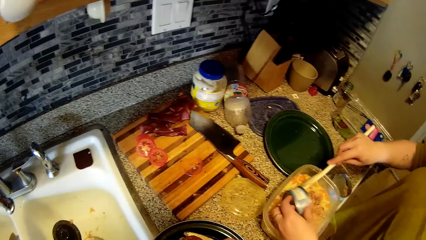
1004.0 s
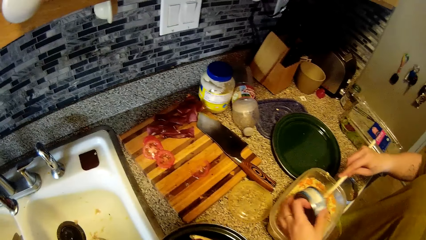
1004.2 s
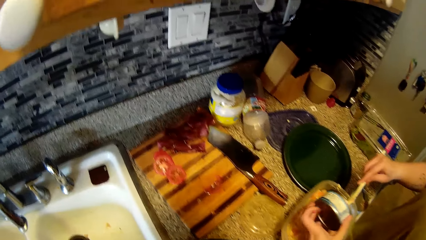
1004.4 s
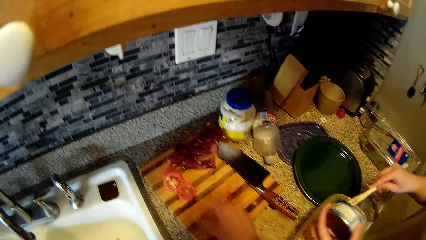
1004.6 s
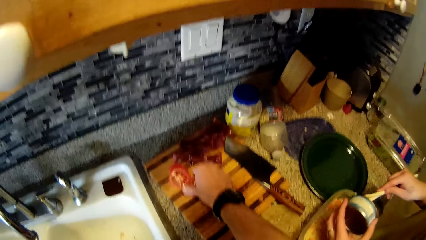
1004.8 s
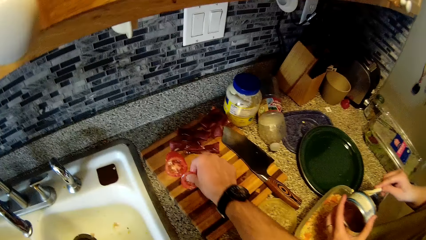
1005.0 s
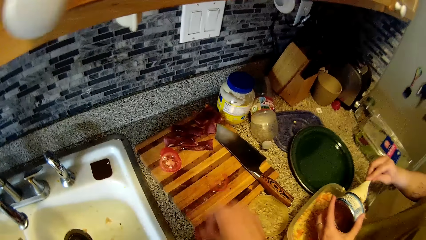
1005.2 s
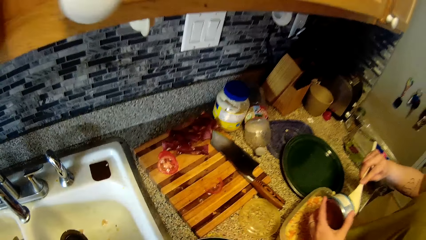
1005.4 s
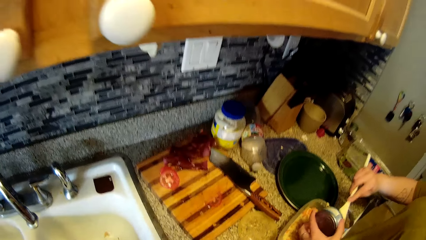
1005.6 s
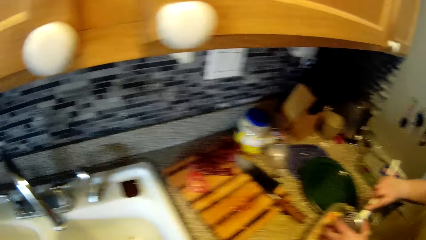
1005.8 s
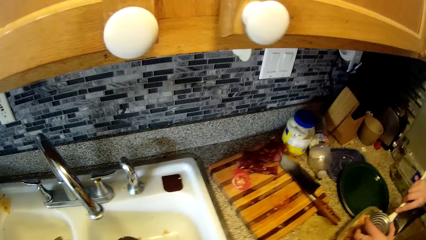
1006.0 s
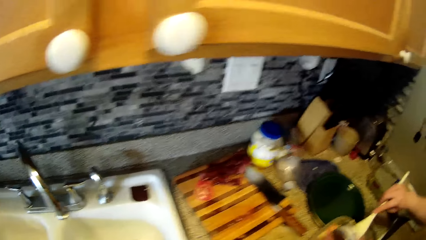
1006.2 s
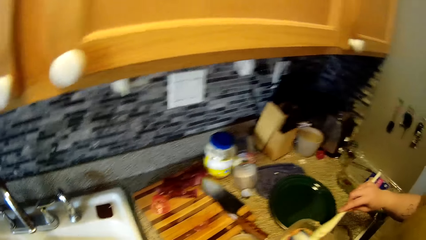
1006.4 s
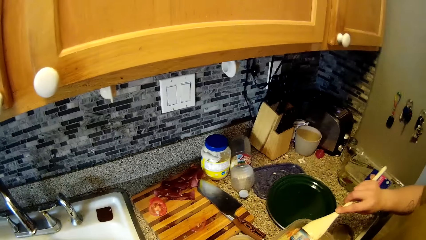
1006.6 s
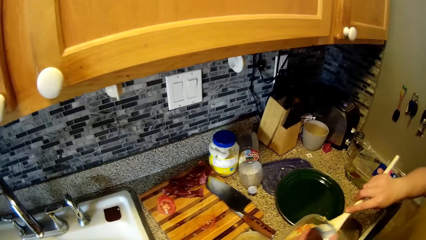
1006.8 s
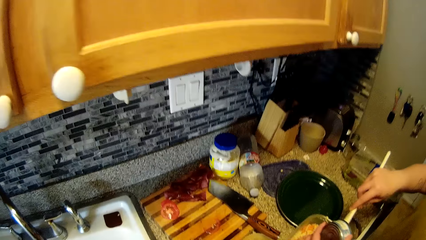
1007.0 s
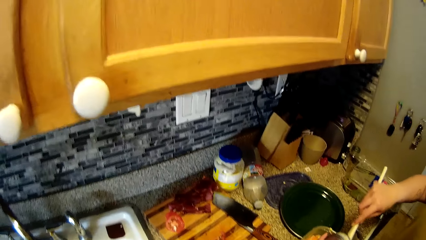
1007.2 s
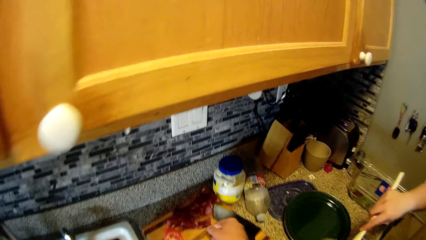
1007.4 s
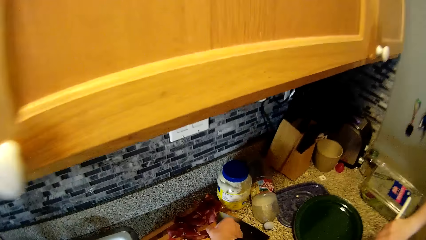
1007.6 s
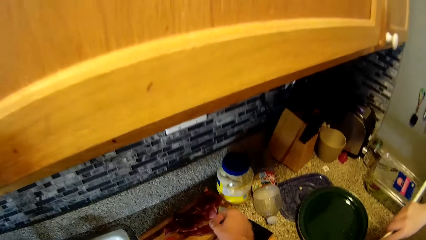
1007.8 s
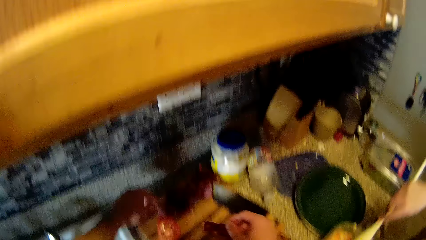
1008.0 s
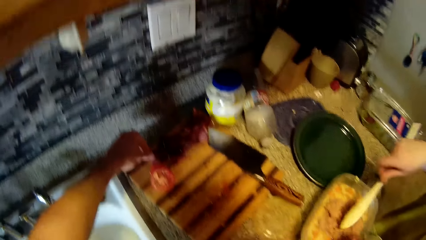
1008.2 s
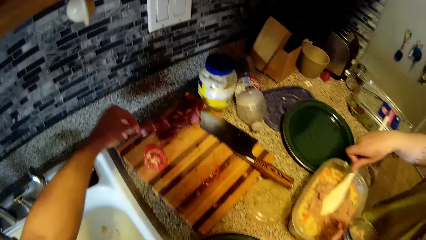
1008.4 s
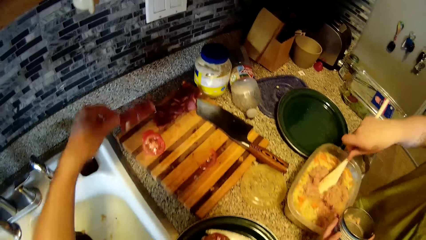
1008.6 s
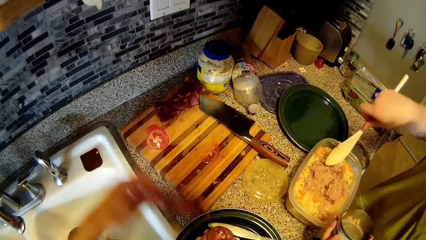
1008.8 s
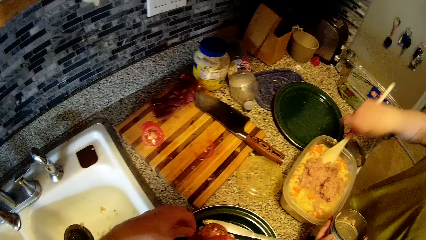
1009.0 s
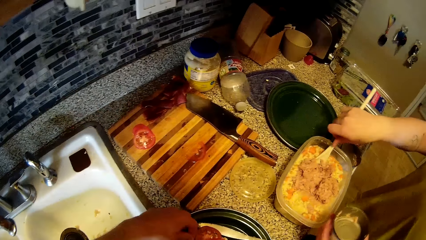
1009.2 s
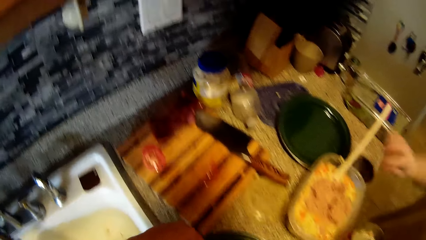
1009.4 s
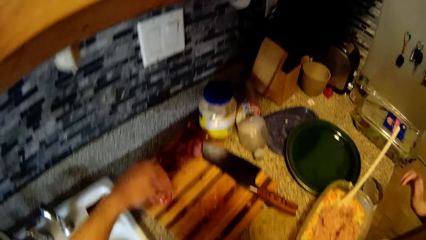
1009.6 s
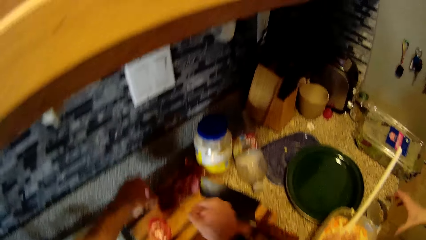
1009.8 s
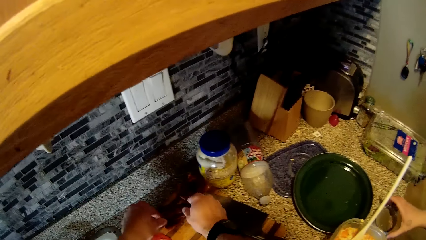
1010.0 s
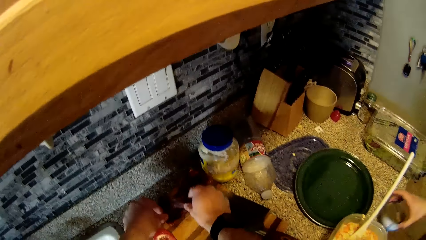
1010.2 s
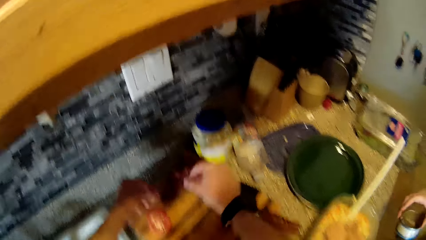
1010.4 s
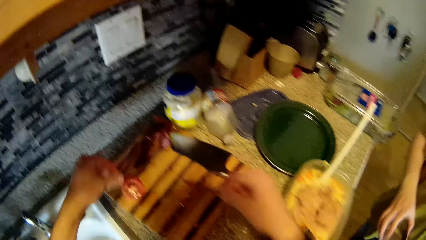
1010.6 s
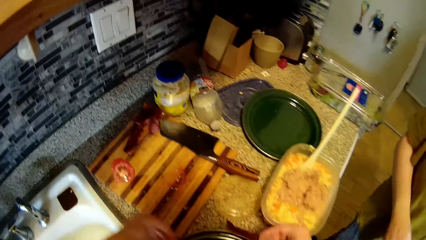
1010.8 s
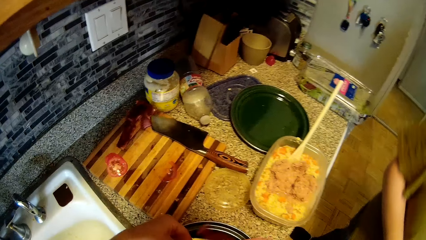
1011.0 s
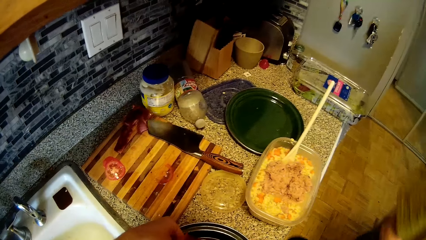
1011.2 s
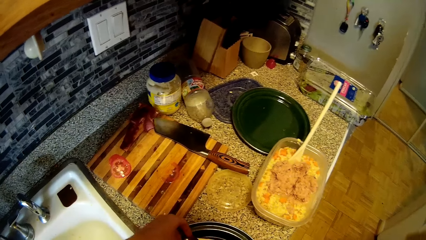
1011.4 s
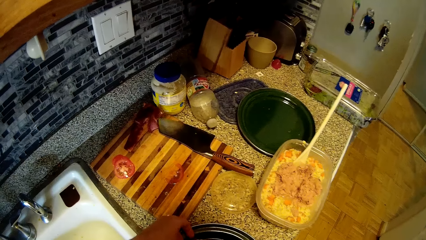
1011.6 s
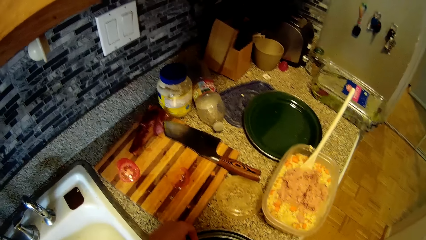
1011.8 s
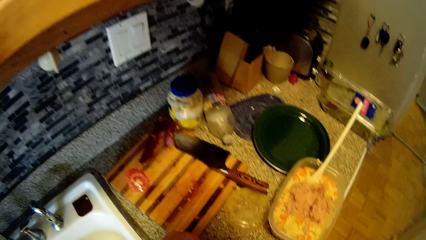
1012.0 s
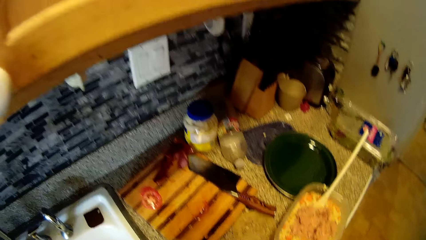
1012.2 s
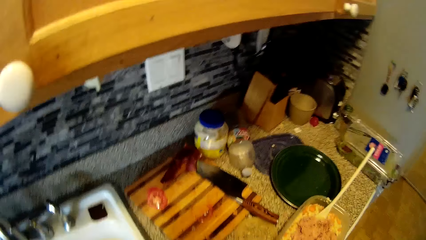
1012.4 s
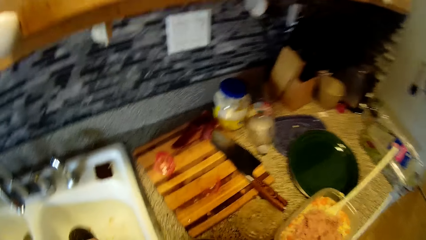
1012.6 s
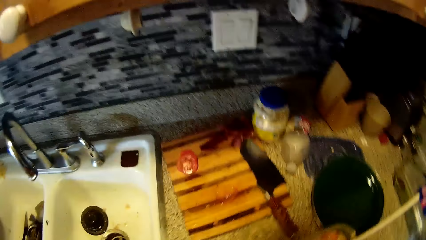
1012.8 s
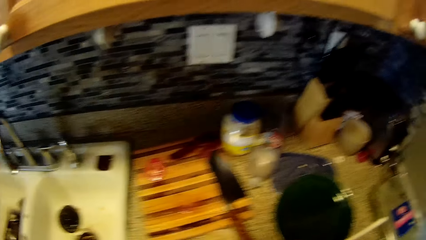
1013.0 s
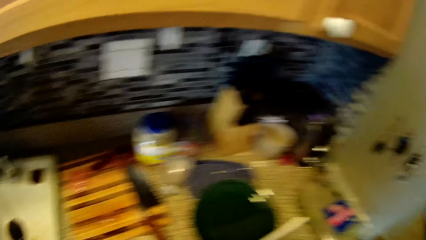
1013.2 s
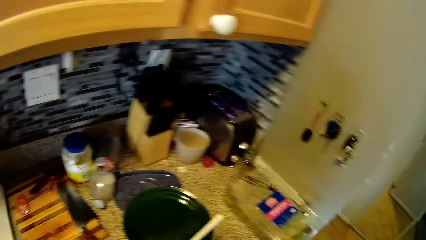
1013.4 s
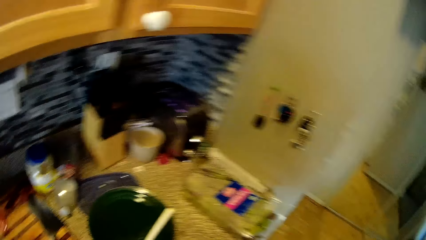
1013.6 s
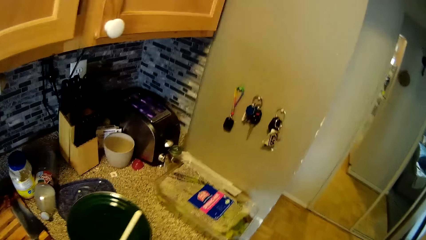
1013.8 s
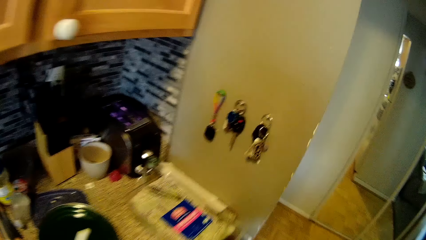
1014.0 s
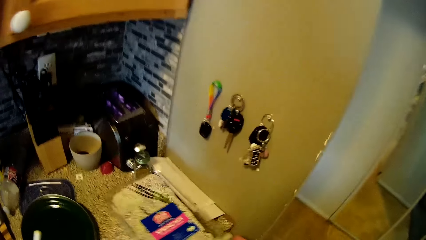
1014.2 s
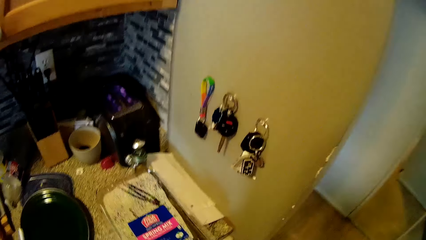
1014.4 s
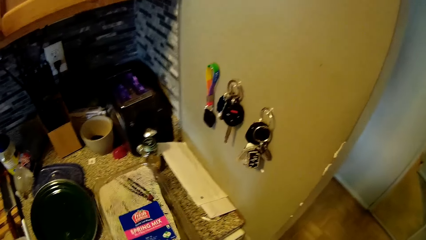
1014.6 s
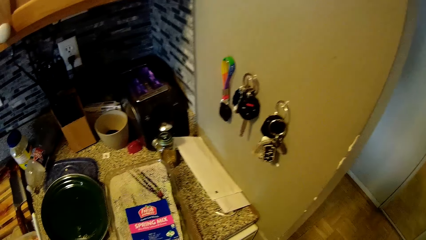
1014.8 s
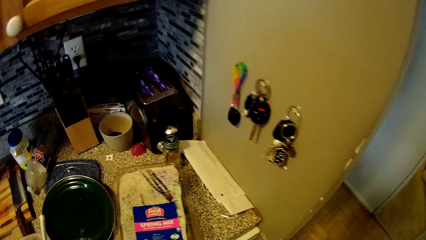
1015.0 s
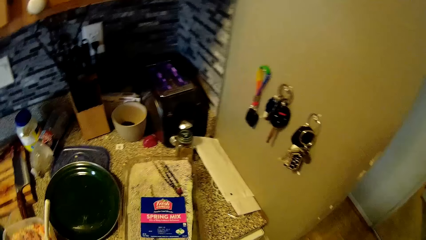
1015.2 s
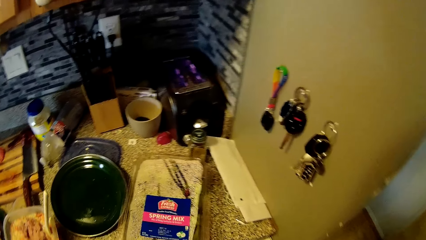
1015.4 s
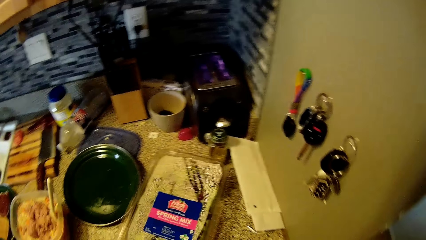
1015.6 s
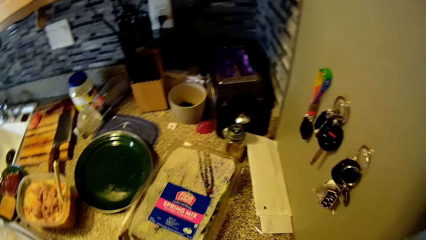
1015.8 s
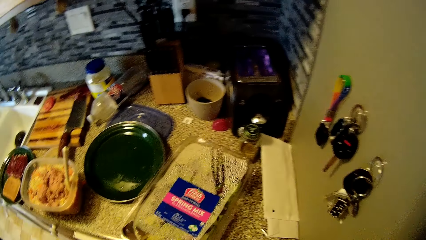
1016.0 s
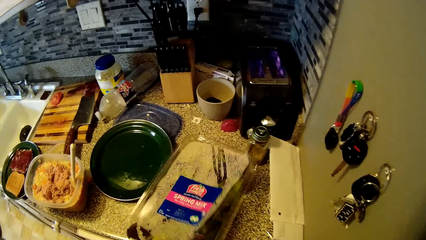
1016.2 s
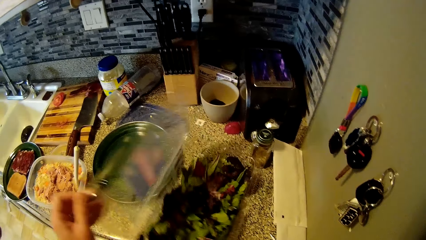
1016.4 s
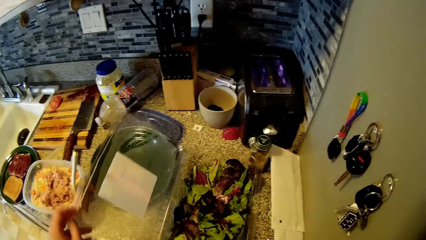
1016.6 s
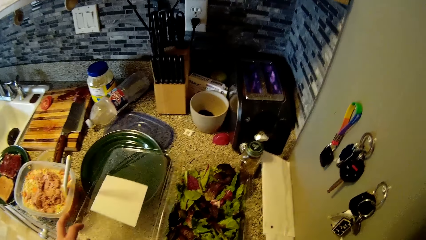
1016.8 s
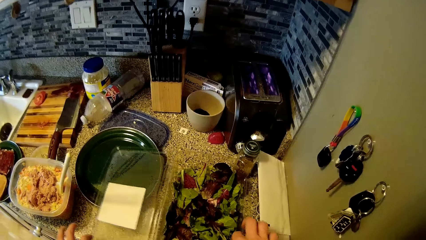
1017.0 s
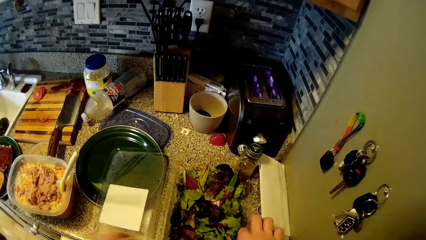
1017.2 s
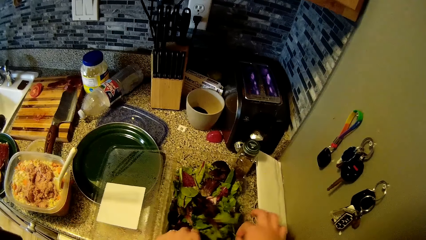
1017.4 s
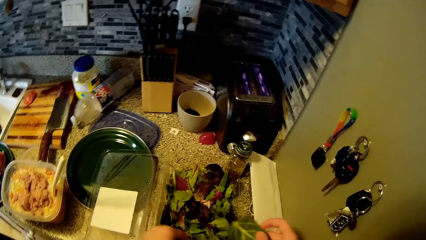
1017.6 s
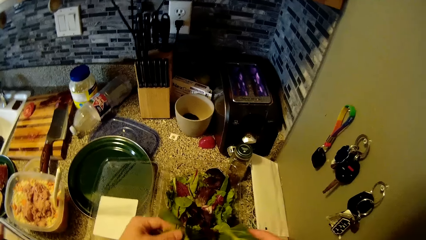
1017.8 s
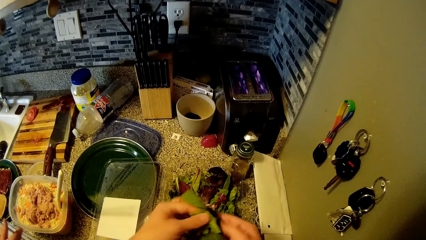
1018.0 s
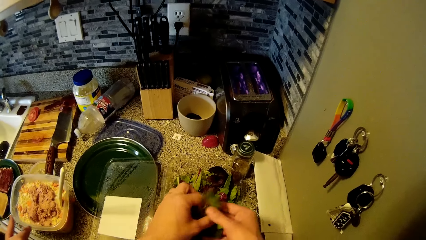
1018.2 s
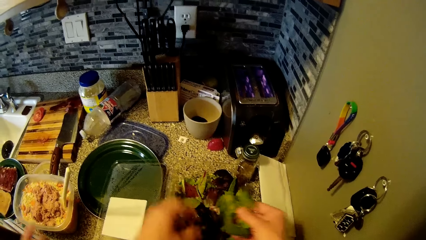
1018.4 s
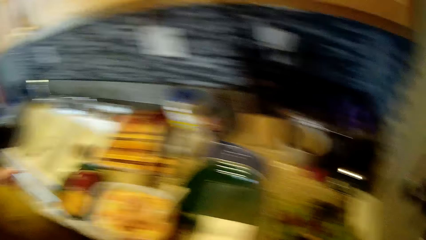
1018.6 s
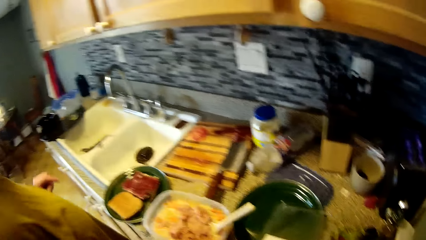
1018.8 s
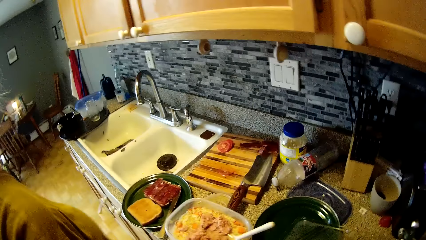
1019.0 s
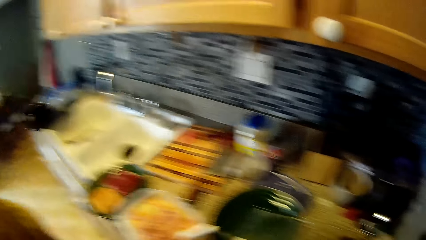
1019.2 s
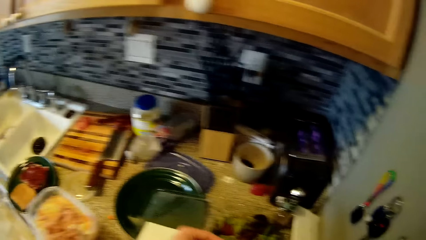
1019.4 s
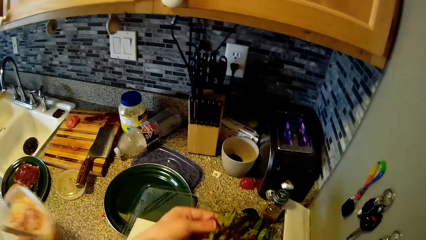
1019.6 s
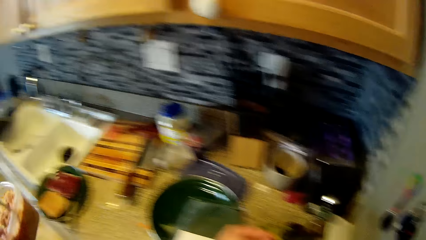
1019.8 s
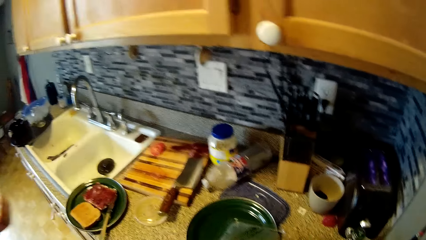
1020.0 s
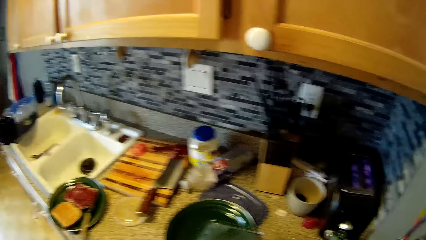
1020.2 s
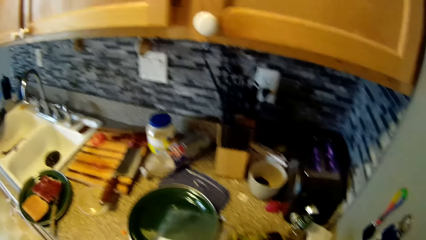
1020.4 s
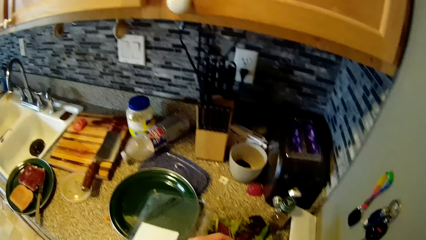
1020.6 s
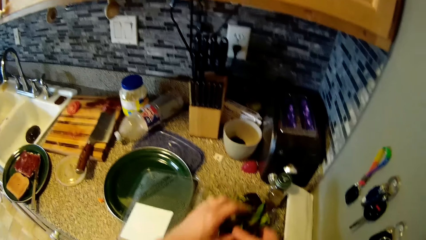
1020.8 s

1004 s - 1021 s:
The camera wearer picks sliced meat from a chopping board with both hands into a fry pan. They prepare the food on the counter top. They open a bowl of vegetables with both hands and pick vegetables from the bowl with both hands. The woman carries the bowl on the kitchen cabinet with her left hand.
